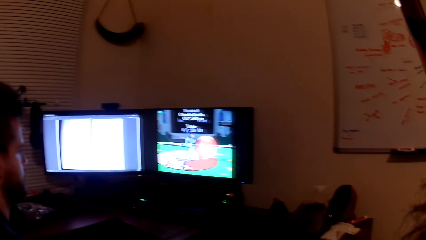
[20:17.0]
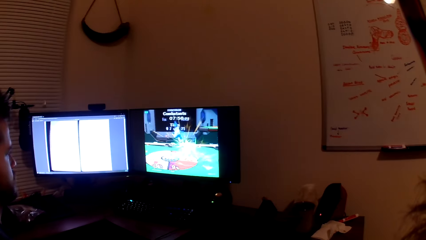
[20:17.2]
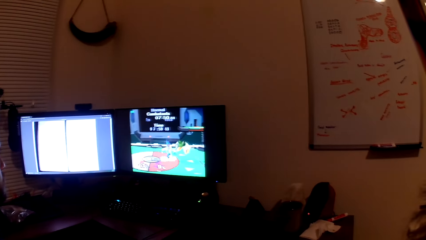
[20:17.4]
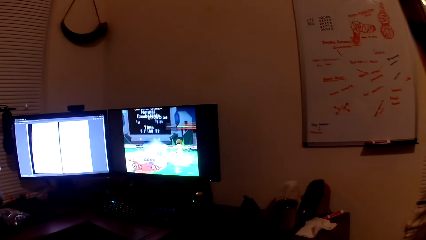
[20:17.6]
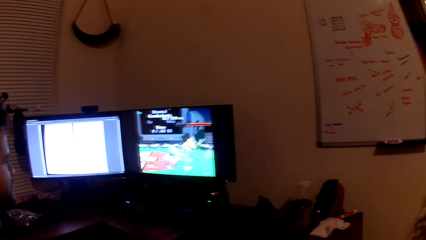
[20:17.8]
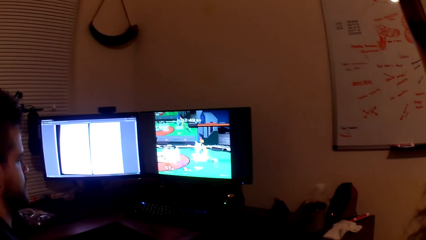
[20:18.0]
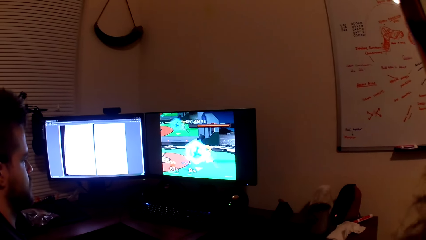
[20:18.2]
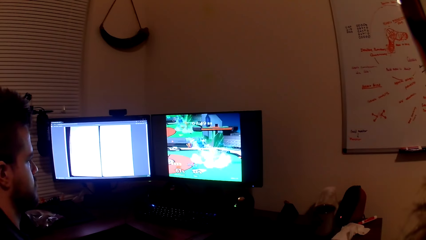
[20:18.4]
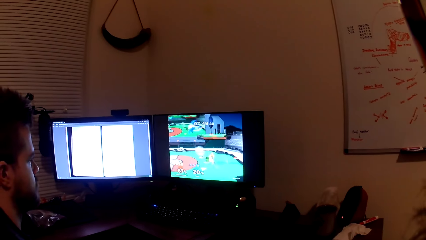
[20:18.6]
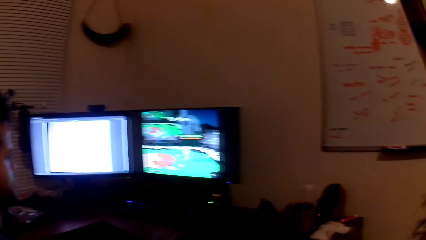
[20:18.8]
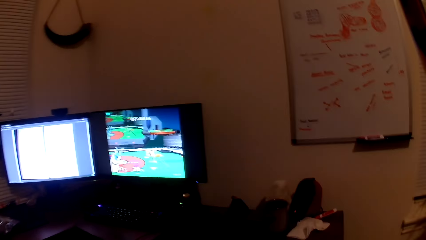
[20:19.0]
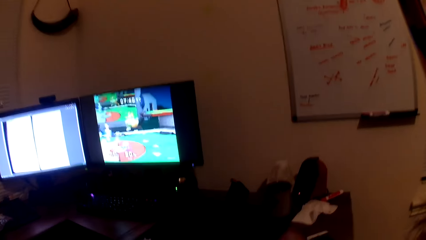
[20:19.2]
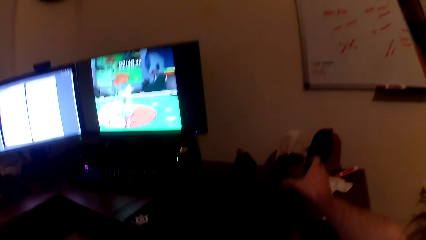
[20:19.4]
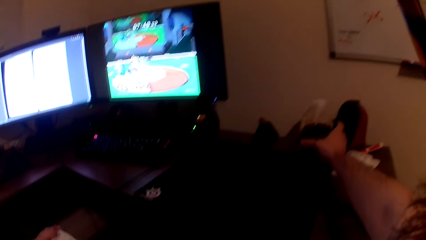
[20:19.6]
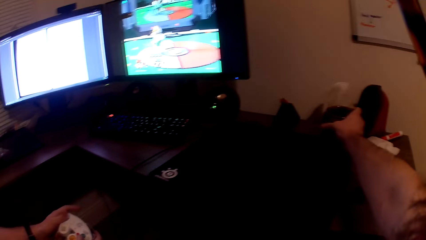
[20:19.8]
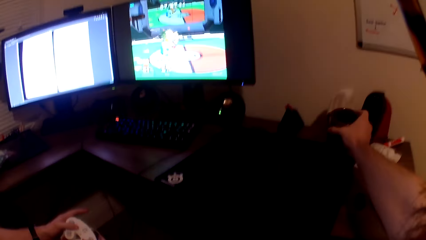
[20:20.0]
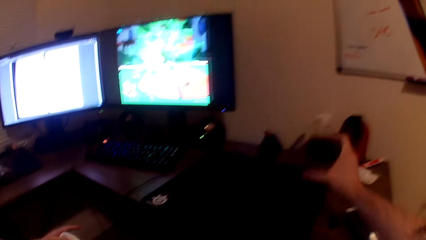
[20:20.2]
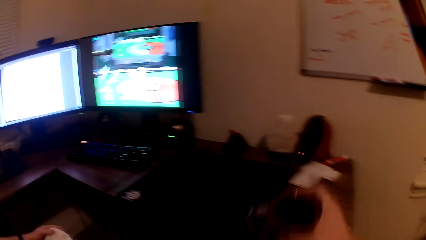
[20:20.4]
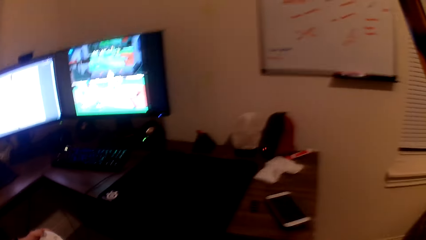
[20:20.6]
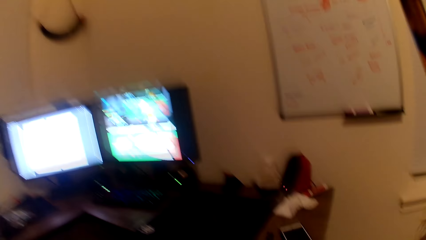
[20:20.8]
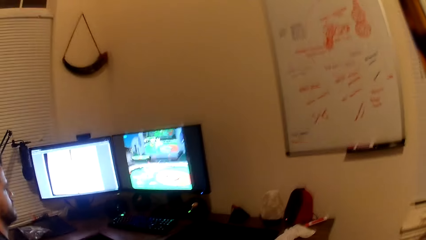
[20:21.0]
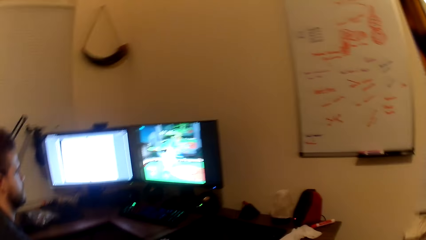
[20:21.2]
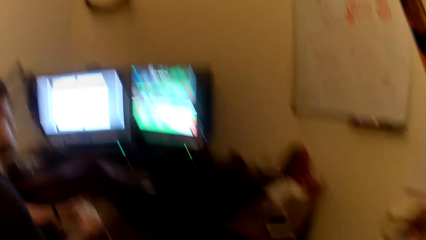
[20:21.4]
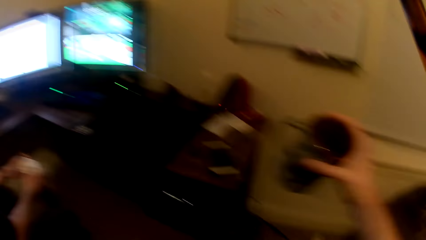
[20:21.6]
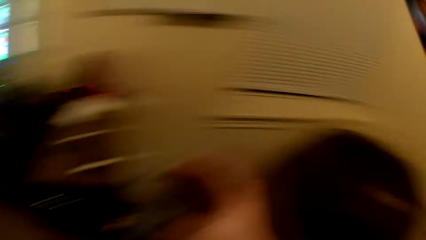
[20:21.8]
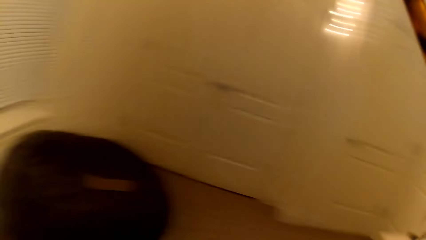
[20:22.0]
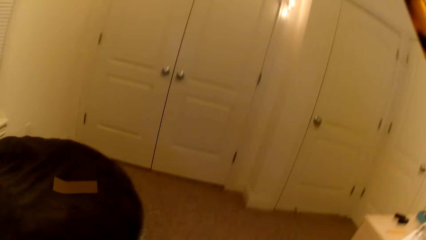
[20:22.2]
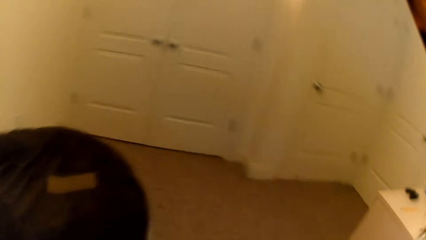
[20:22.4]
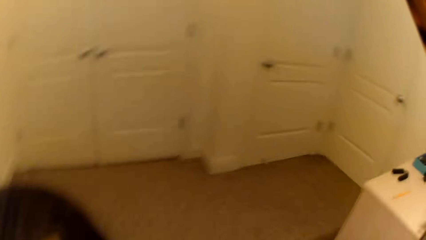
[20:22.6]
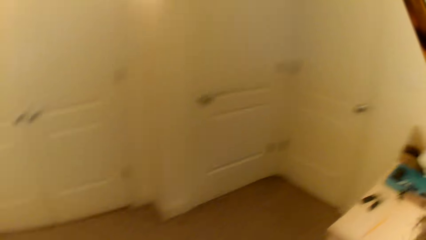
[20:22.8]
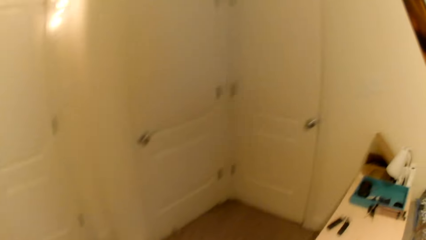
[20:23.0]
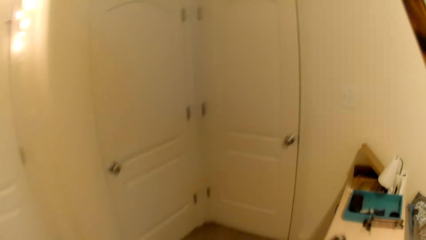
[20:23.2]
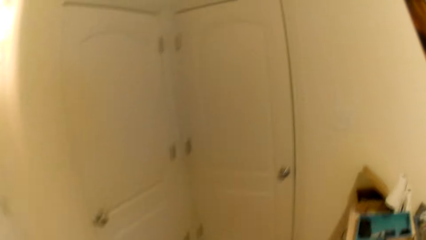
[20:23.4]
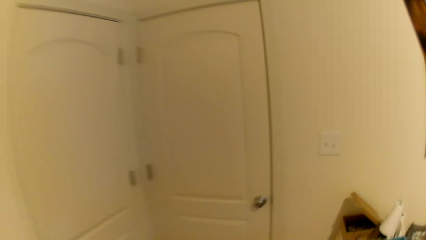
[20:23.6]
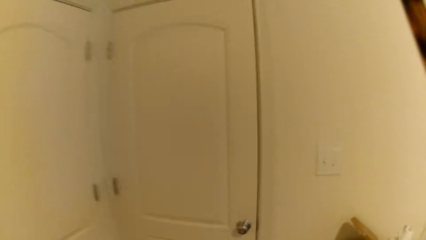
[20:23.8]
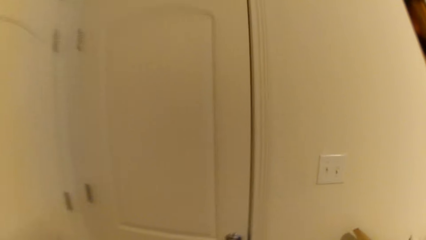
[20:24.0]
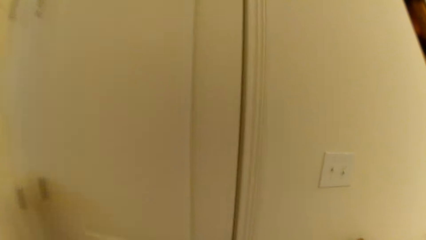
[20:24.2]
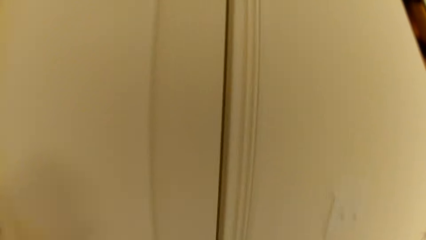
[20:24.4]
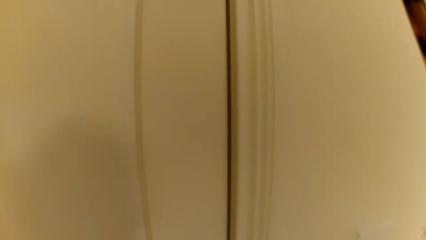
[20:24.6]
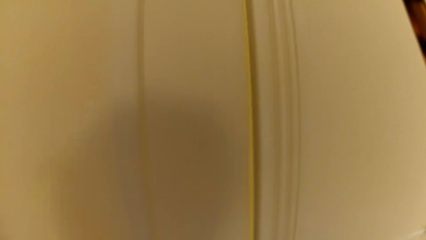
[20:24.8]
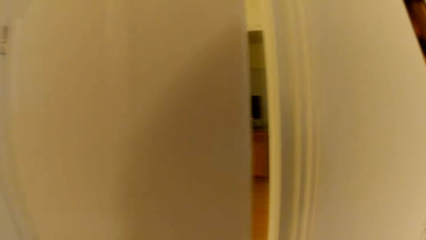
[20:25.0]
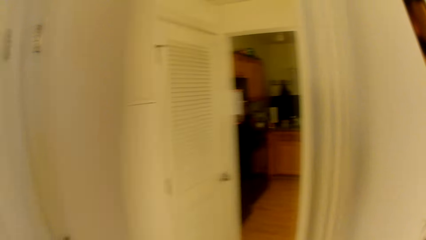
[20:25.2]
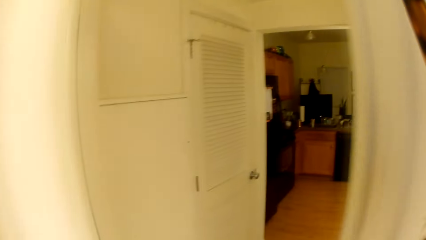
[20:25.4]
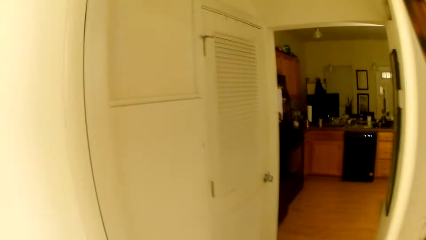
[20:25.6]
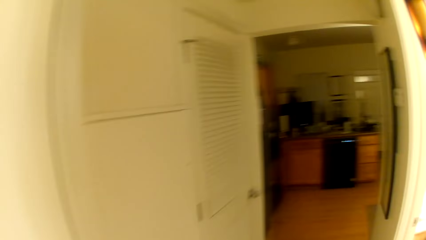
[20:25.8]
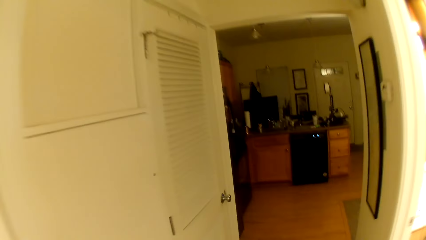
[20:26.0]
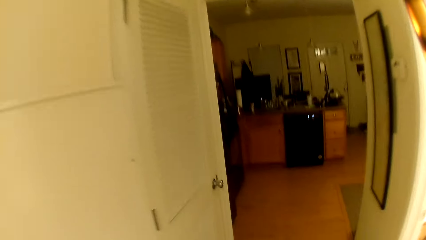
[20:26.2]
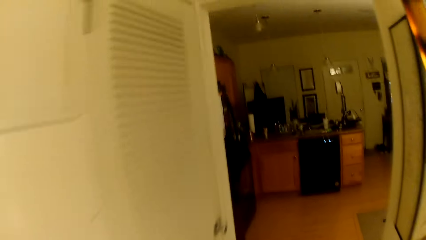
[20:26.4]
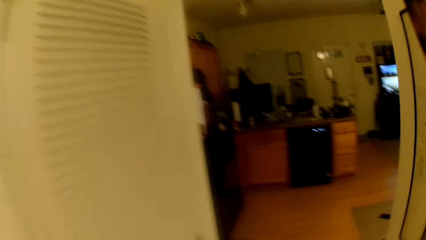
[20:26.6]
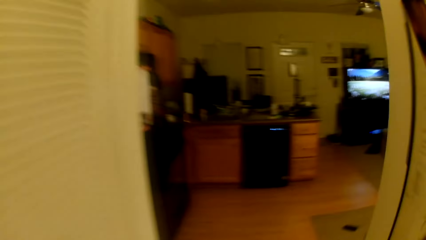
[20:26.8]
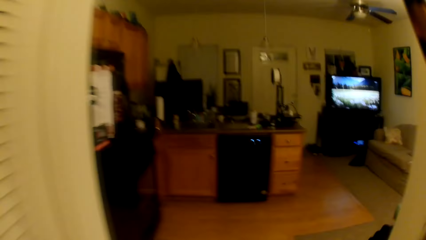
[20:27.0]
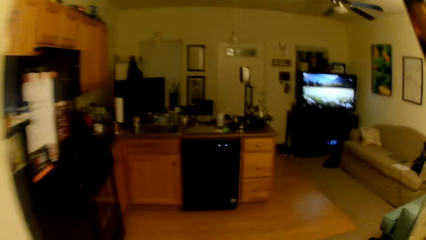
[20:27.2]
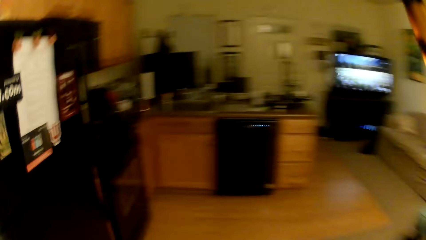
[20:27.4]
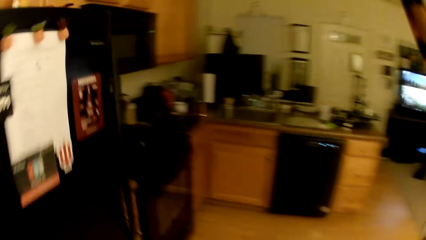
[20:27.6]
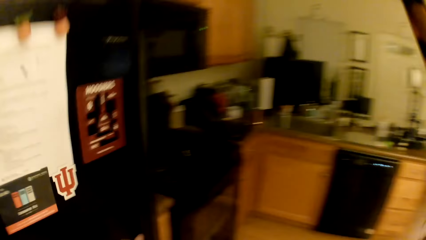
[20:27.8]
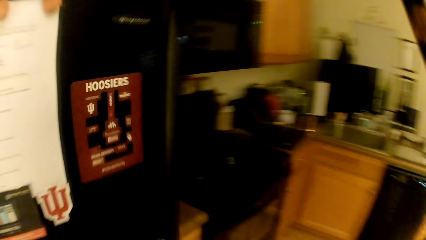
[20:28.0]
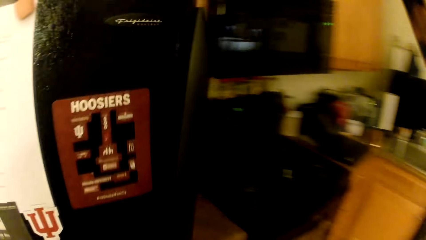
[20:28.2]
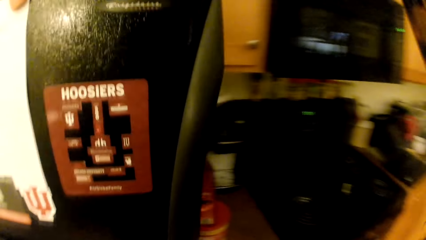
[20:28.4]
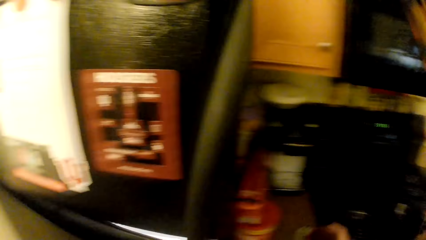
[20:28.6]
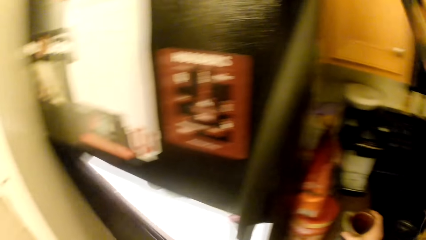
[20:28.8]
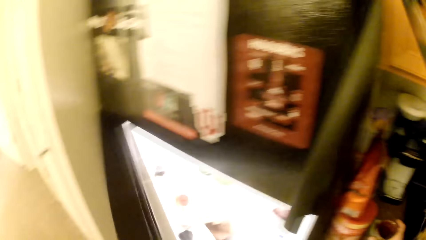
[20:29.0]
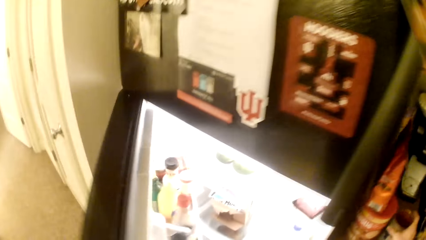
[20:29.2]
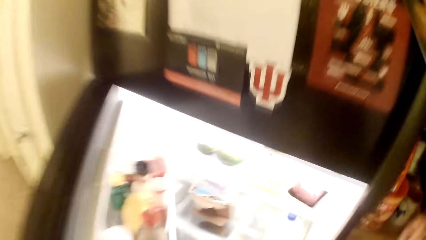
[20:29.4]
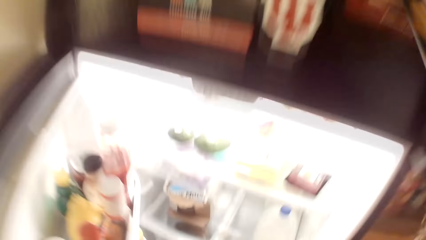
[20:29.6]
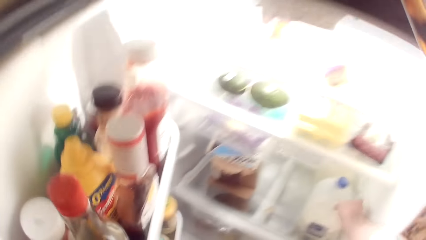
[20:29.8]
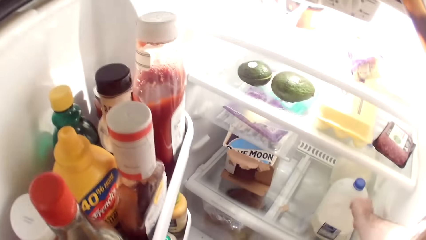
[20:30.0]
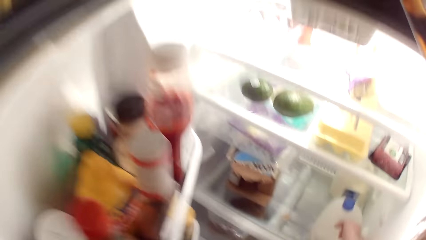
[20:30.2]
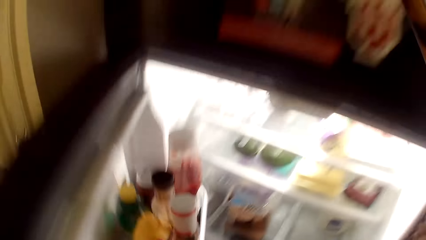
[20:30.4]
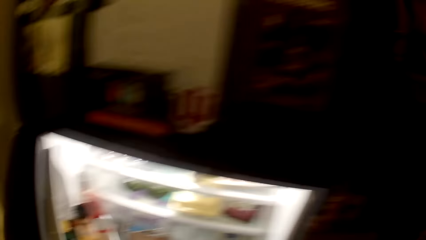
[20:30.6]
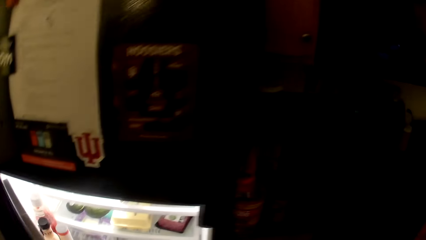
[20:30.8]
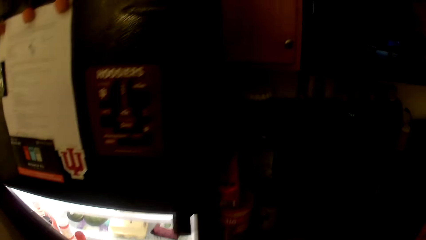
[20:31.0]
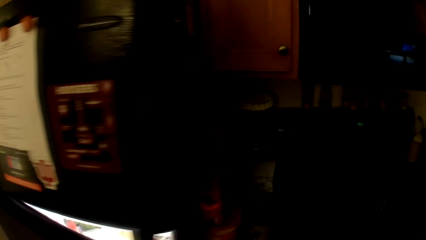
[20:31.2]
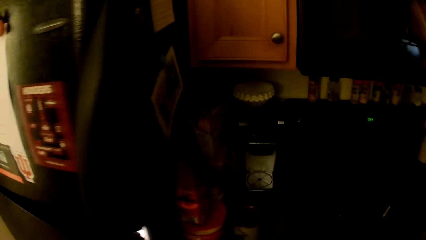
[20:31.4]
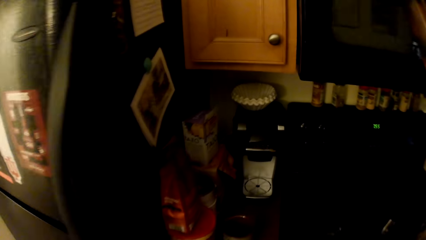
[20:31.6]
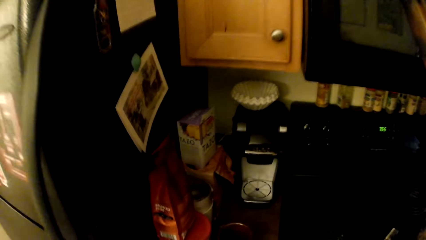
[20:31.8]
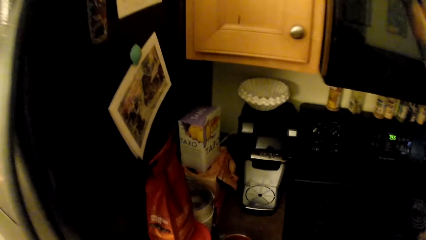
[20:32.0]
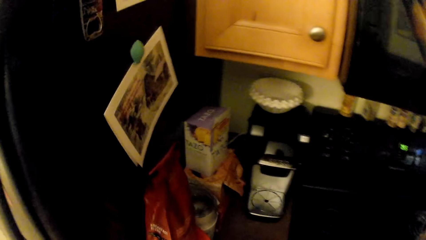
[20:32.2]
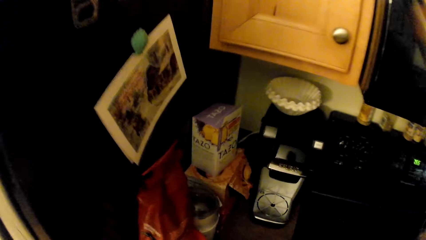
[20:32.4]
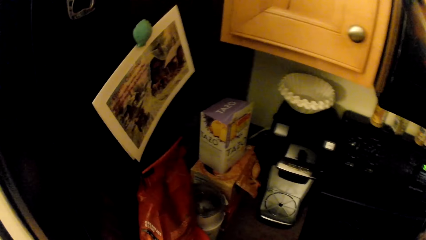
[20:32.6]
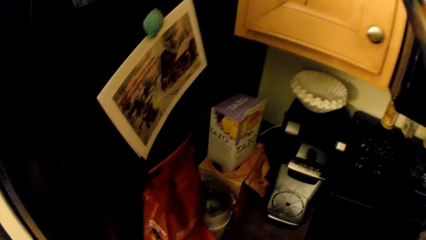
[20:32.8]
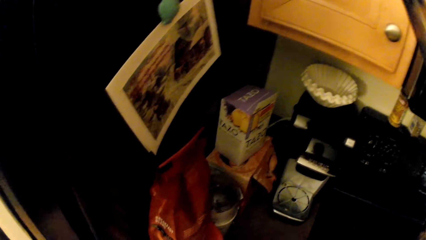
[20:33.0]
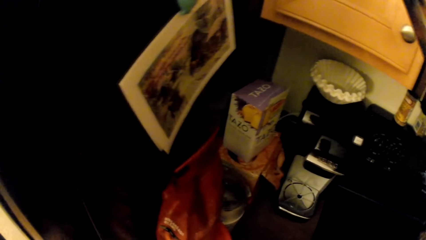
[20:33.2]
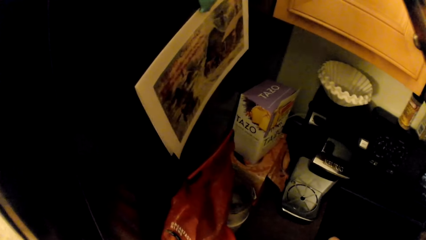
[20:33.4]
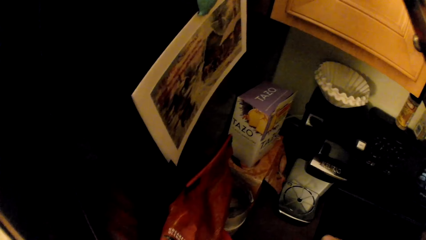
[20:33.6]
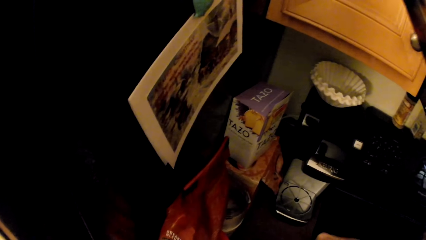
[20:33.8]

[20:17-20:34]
The camera wearer picks up a cup from a table with his right hand. He walks towards a door and opens the door. He walks around the kitchen. He opens a fridge with his left hand. He drops the cup in his right hand on the table. He picks out a milk jar from the fridge with his right hand. He closes the fridge with his left hand.
